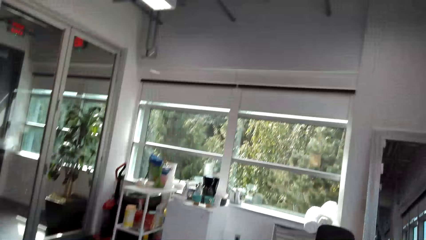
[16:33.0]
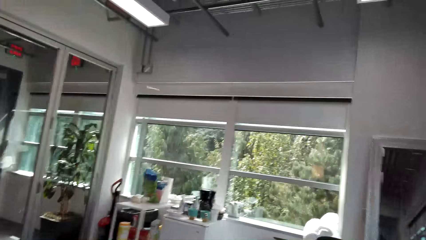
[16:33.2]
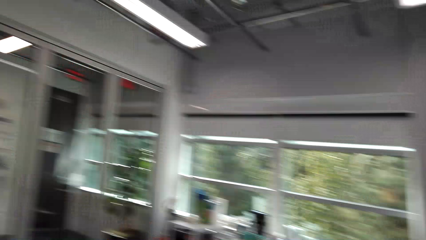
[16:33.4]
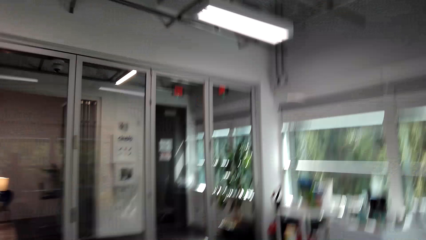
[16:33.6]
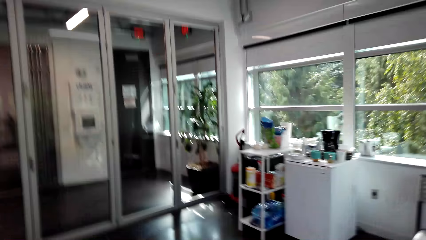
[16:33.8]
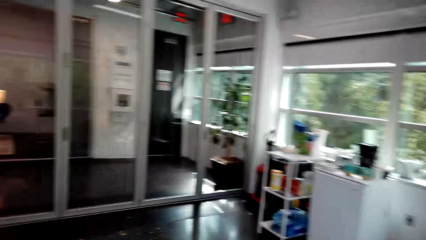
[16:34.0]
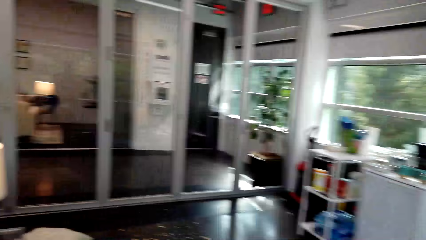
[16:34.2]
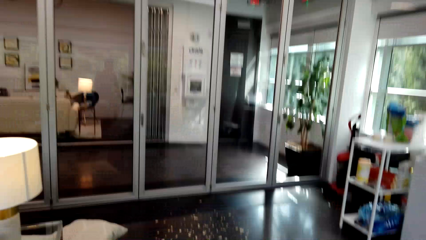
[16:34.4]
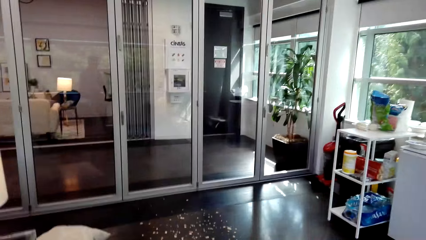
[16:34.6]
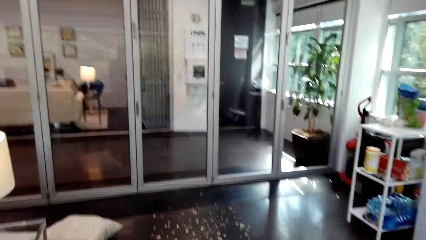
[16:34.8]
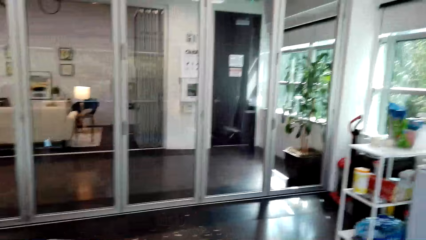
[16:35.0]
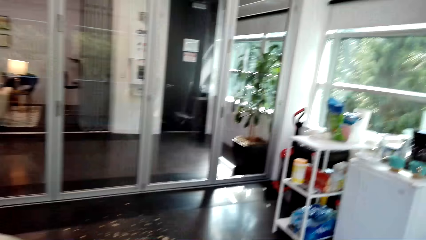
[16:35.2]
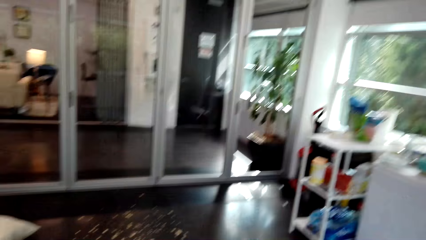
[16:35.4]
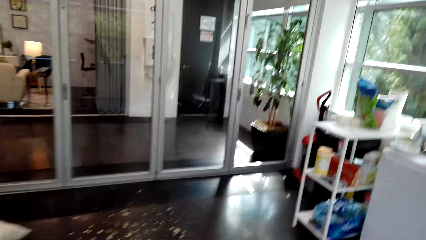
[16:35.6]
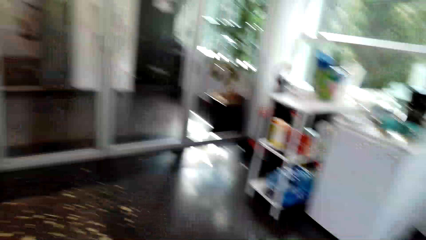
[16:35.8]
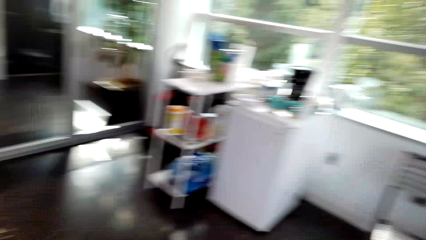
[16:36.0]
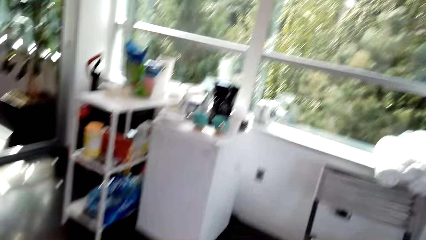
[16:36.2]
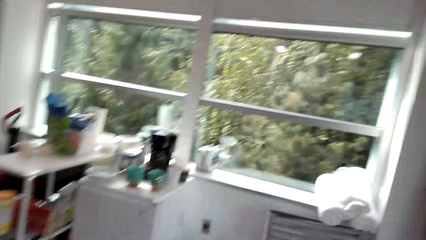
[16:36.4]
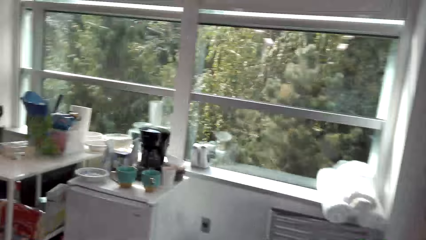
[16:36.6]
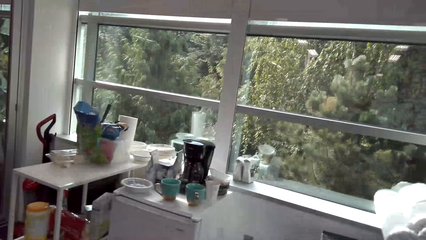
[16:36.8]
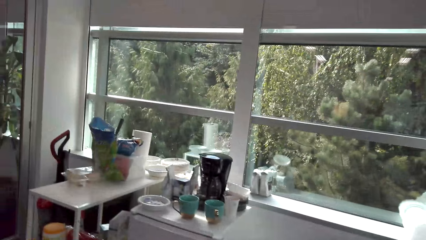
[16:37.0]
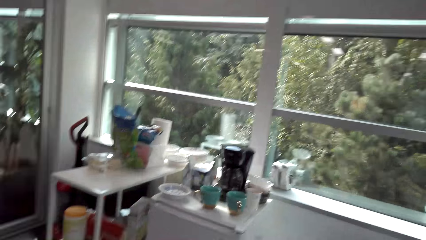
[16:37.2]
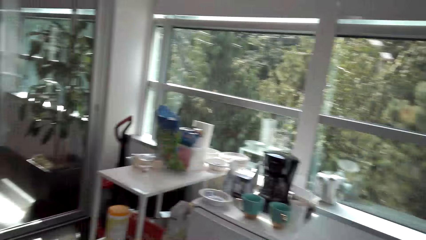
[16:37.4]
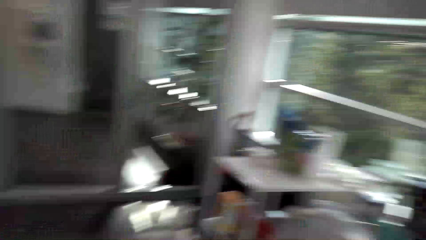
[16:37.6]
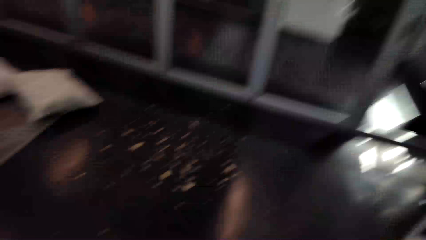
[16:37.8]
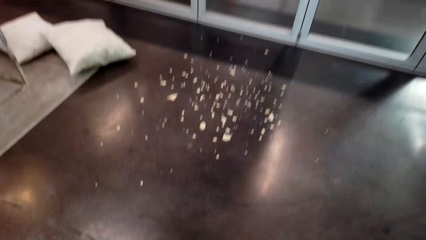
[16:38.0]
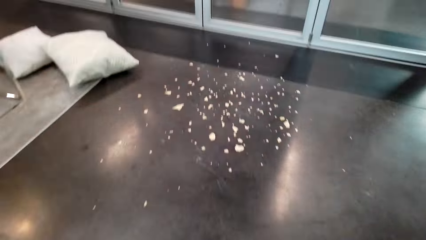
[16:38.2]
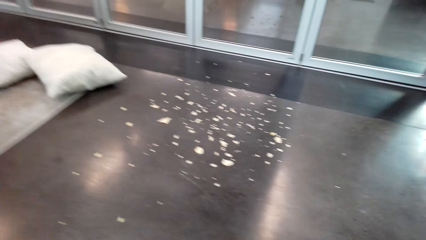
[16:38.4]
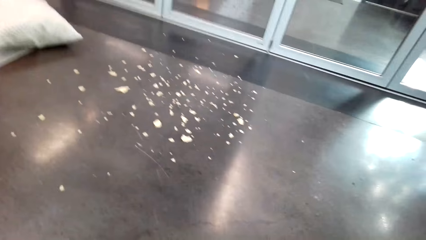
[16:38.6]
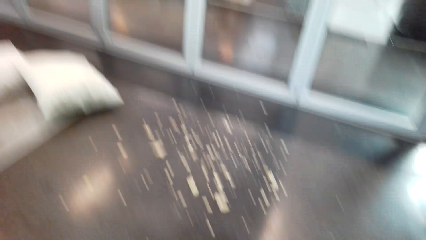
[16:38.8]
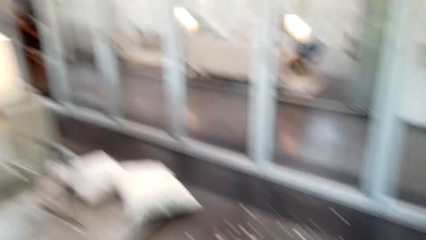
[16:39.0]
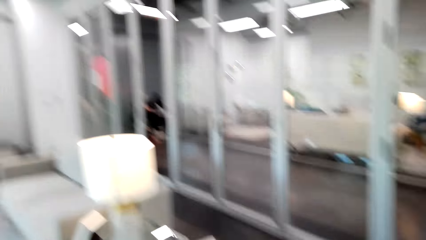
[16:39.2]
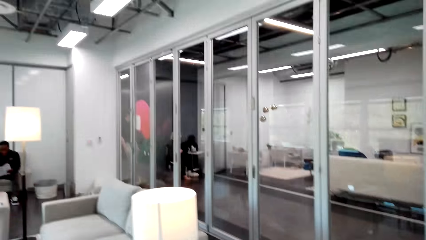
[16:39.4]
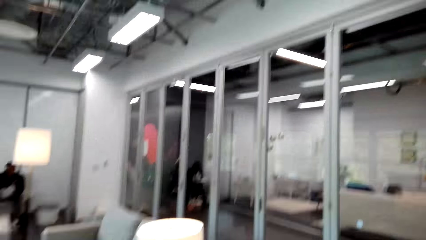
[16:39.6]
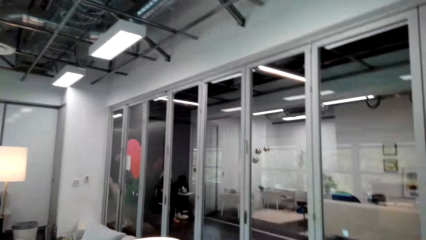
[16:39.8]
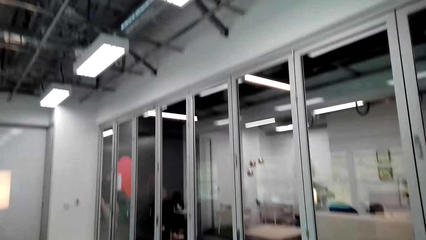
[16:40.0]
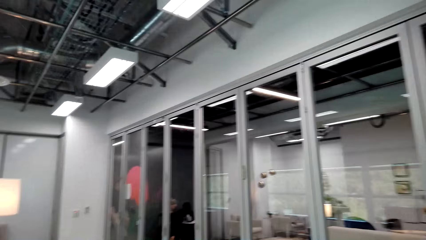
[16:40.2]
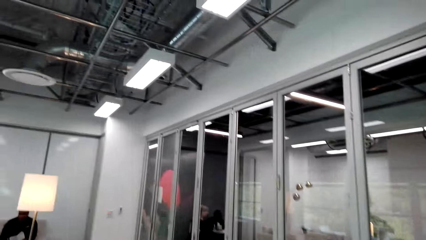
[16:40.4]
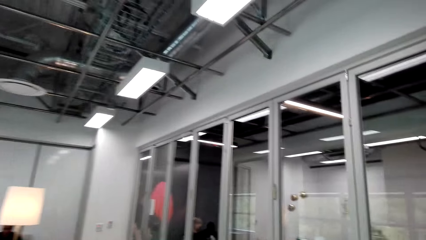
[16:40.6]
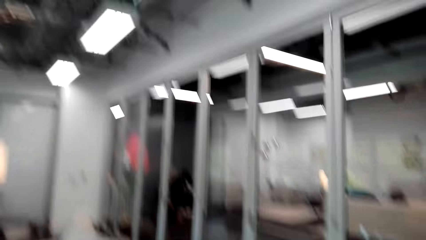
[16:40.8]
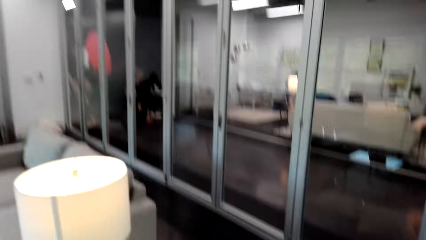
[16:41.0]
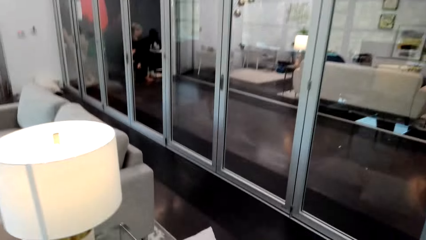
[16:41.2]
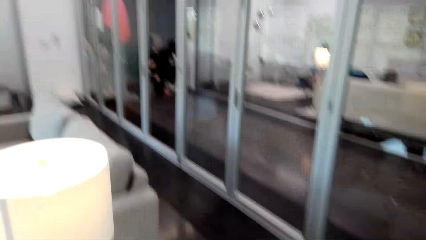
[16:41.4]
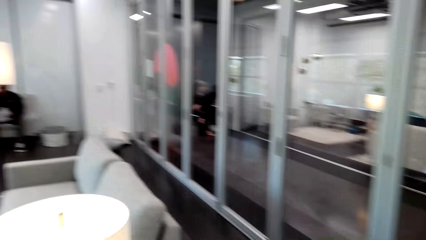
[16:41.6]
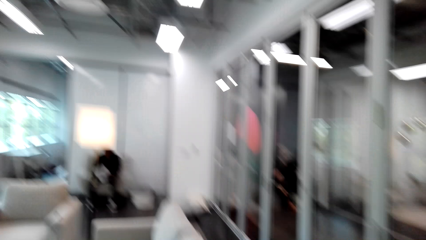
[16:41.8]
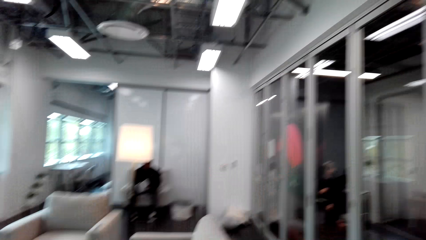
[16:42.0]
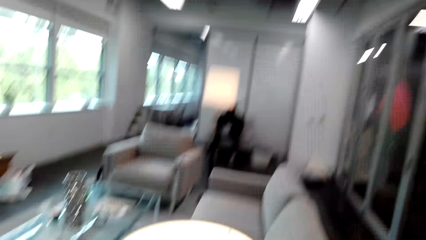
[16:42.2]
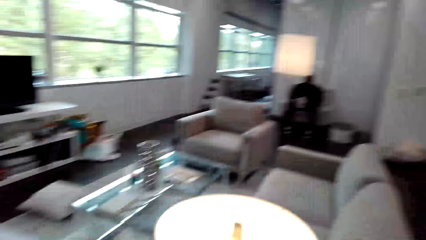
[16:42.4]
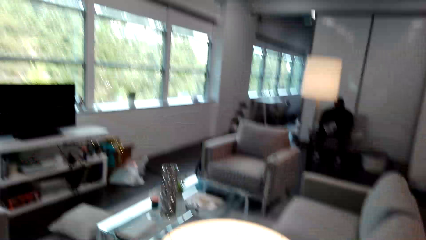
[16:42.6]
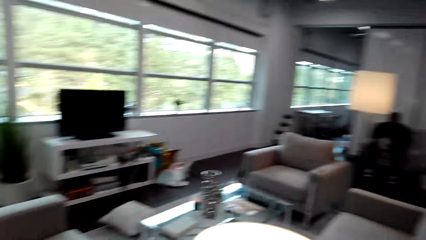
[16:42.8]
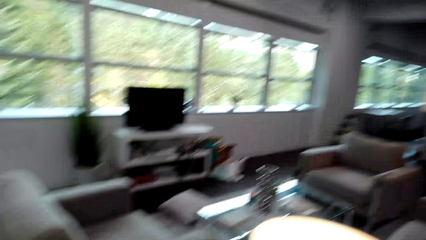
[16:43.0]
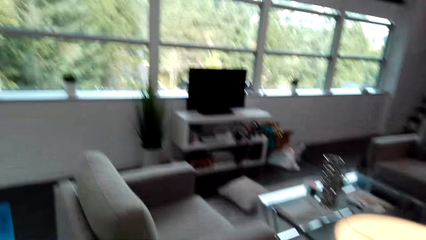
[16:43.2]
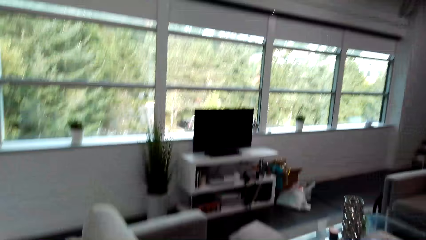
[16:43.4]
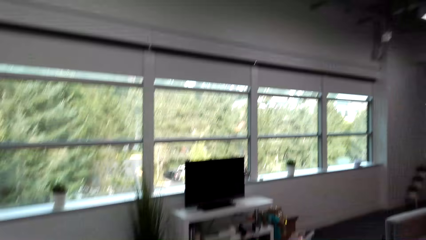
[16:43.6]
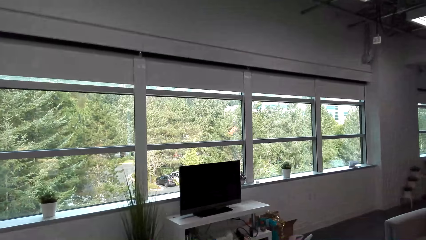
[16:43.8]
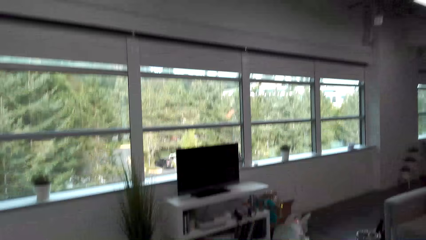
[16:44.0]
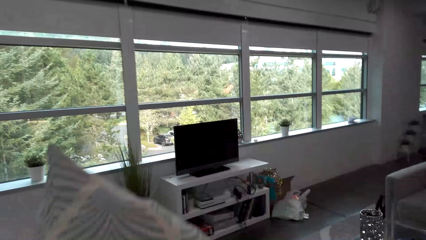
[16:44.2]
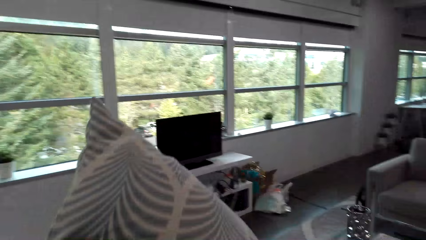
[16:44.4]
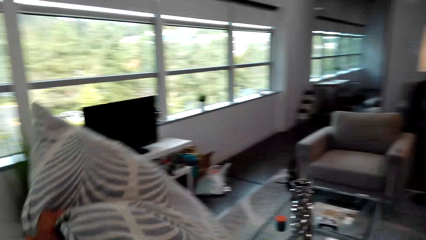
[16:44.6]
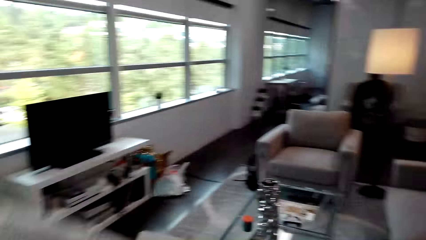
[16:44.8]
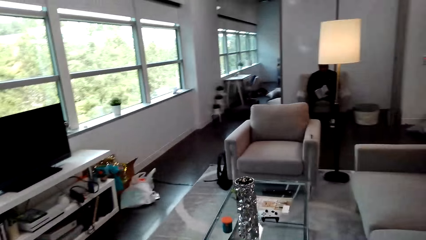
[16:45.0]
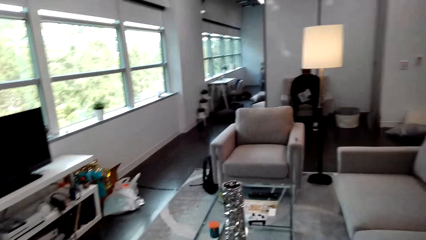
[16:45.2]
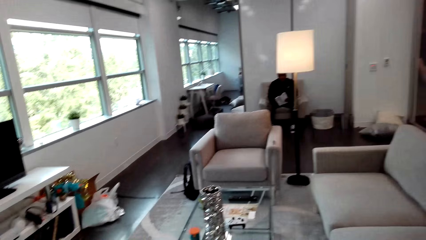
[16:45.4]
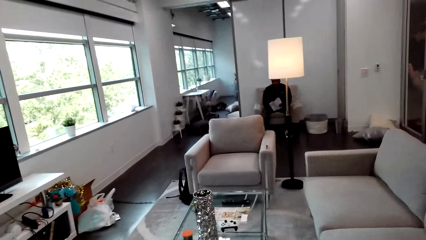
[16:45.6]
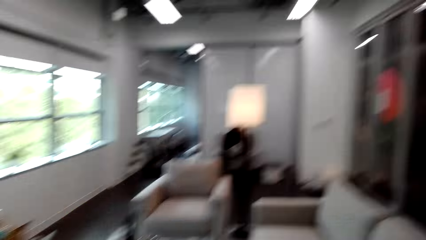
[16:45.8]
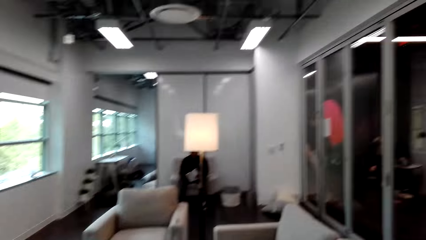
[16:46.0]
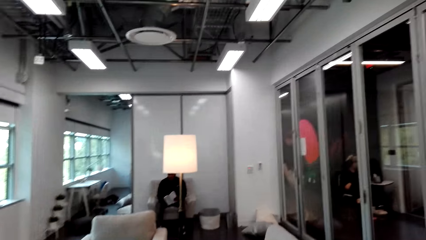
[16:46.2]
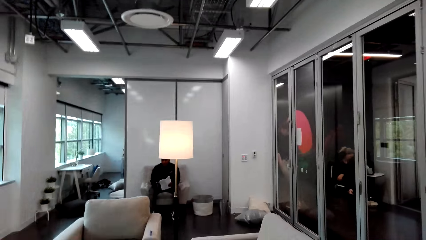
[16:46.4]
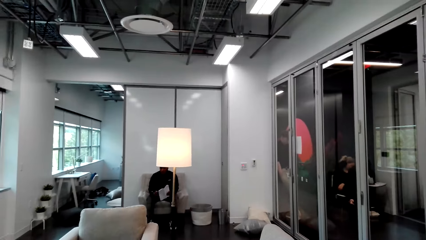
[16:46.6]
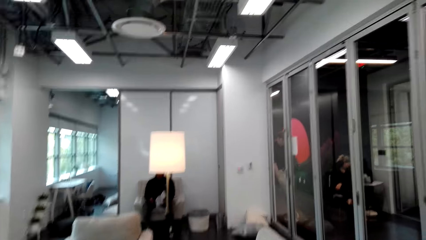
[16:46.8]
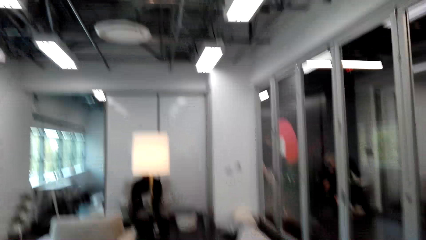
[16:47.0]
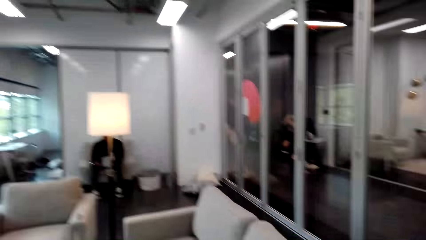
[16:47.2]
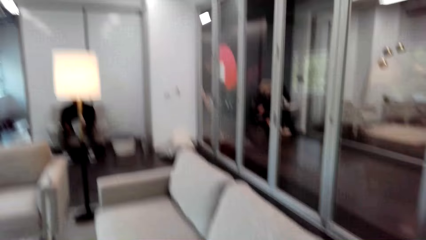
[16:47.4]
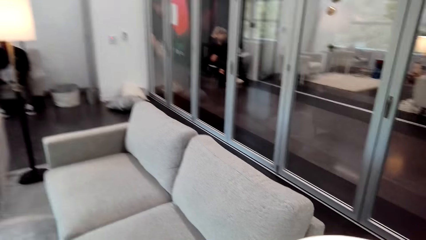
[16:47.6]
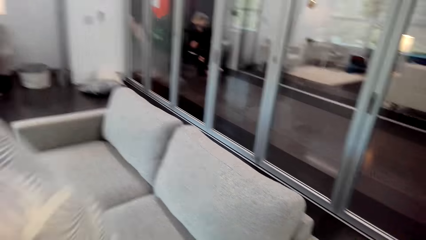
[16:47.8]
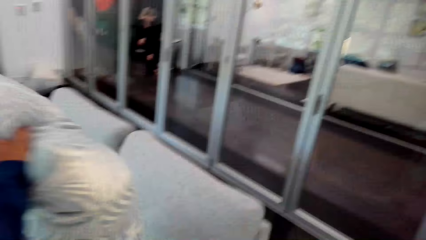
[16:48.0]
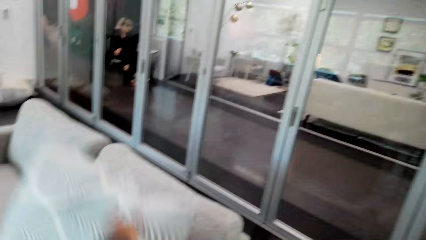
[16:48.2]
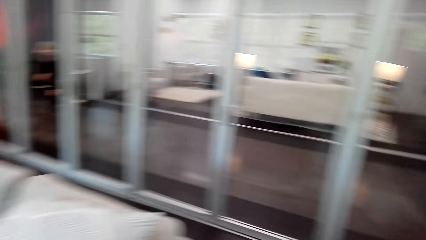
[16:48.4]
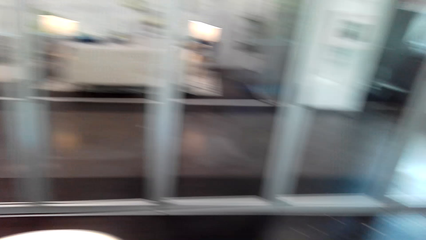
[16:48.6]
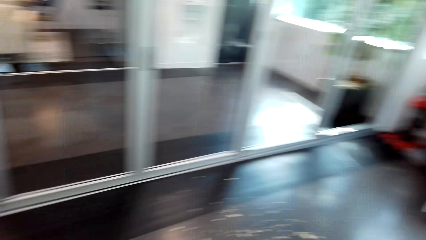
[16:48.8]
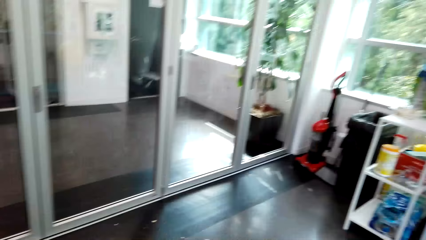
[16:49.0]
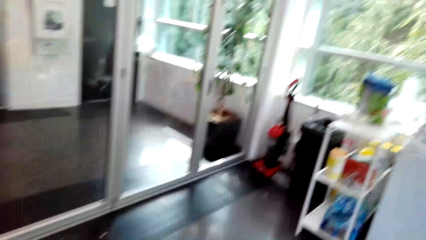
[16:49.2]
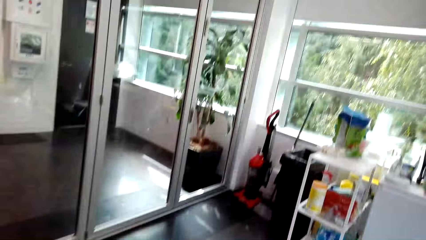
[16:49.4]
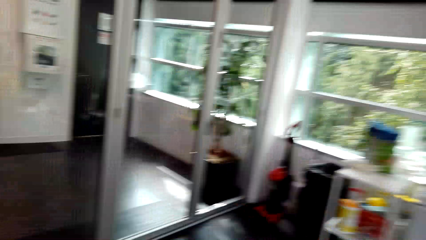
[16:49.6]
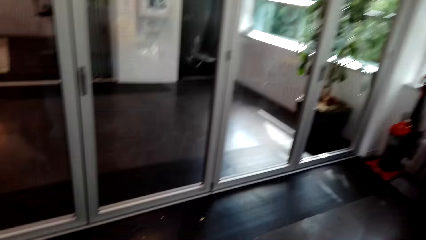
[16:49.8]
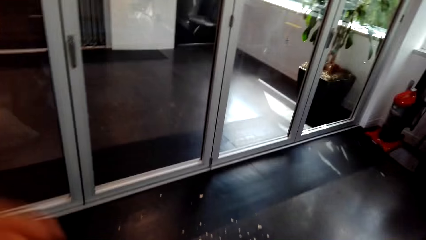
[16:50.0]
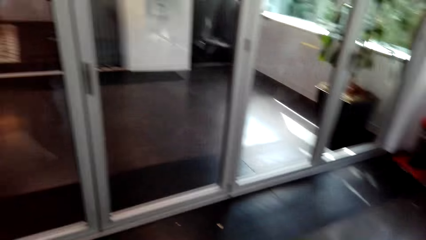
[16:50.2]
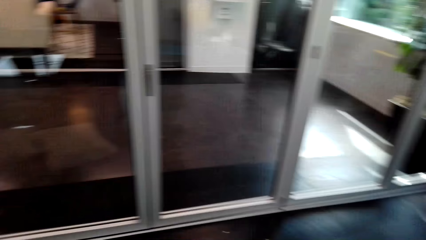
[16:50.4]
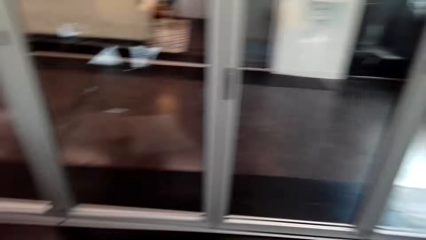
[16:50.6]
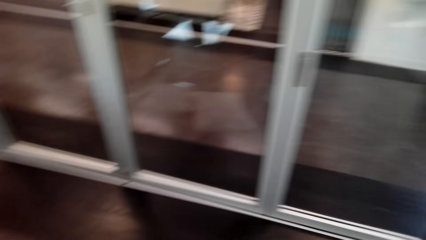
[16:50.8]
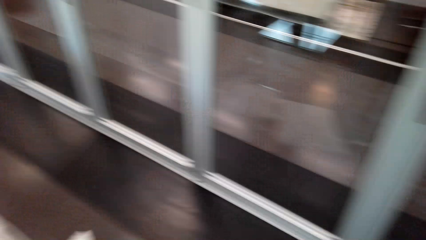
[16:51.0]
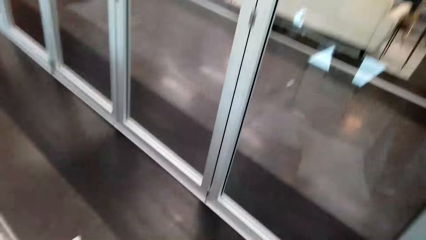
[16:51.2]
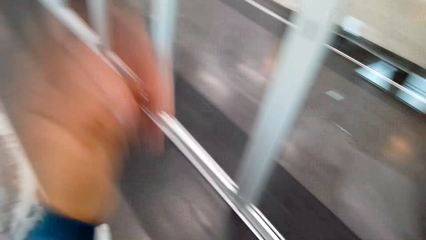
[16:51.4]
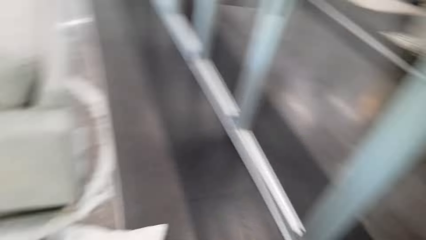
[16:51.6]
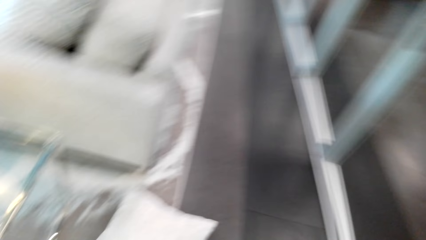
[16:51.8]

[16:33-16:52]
The camera wearer picks up a throw pillow from the floor. They put the throw pillow on a couch. They move around.
